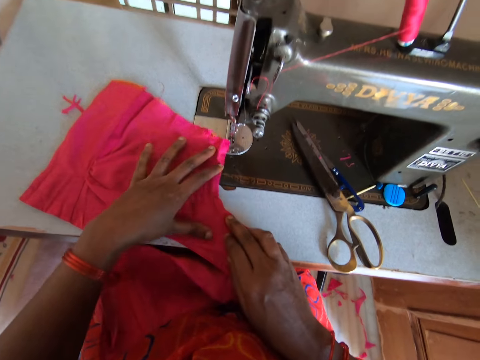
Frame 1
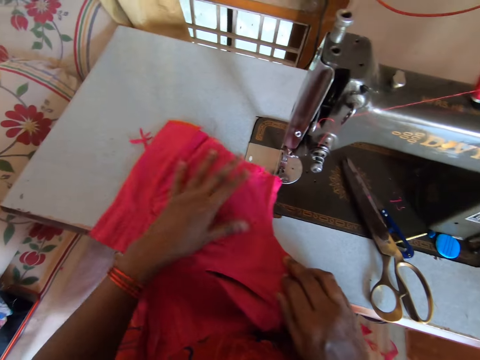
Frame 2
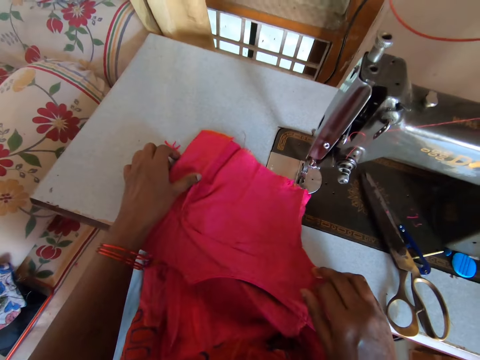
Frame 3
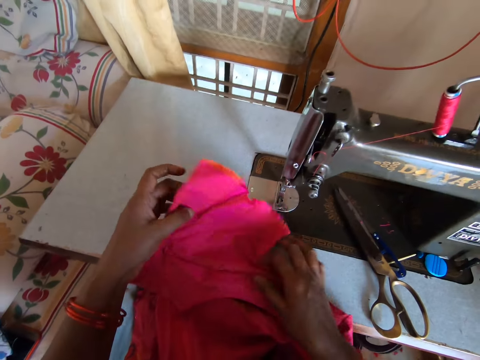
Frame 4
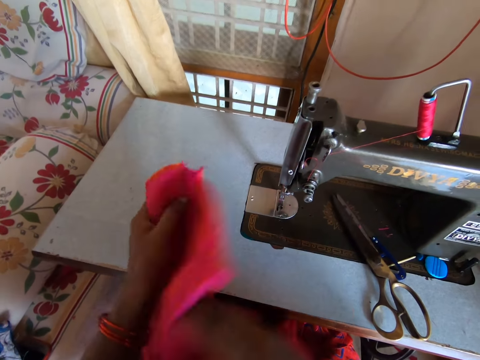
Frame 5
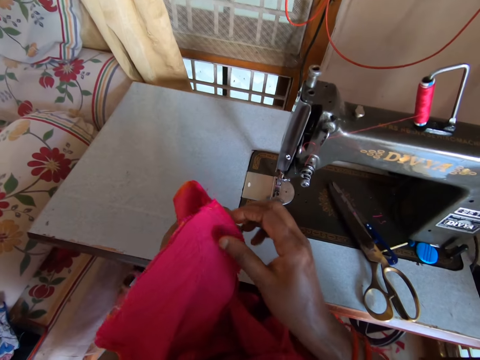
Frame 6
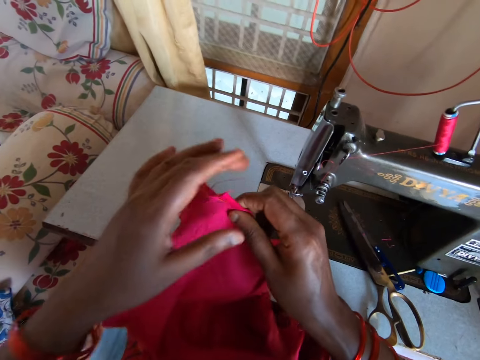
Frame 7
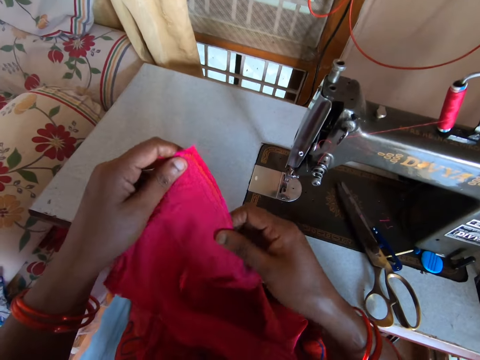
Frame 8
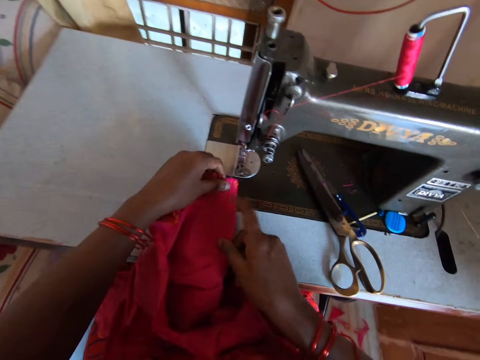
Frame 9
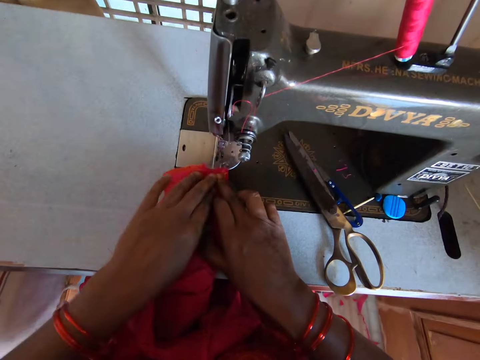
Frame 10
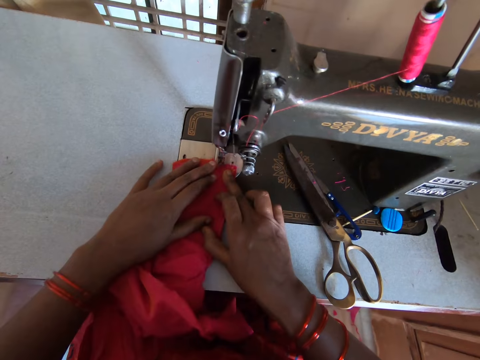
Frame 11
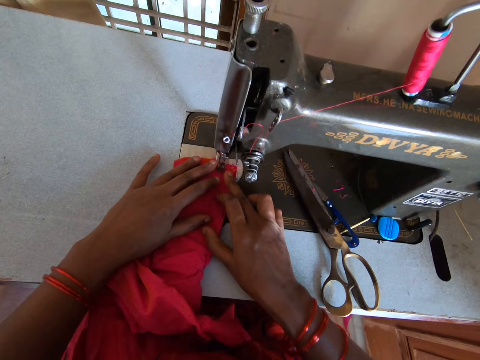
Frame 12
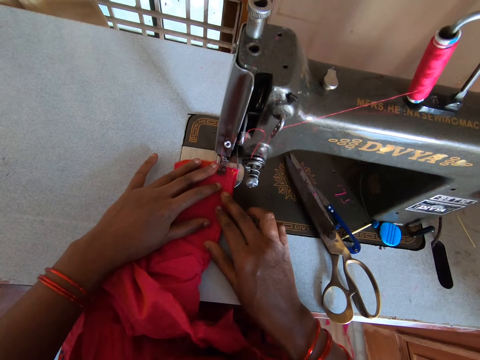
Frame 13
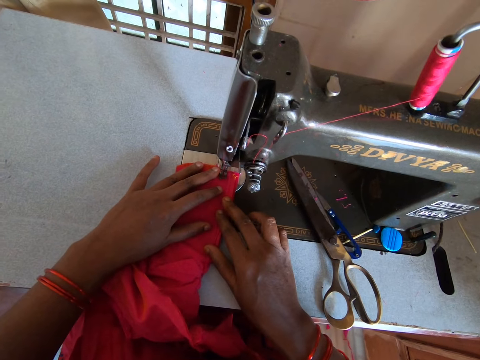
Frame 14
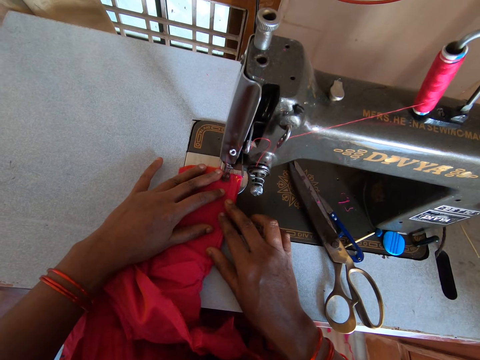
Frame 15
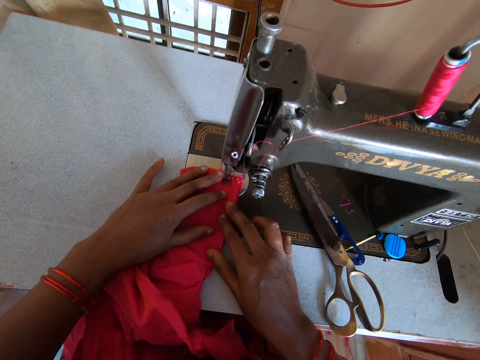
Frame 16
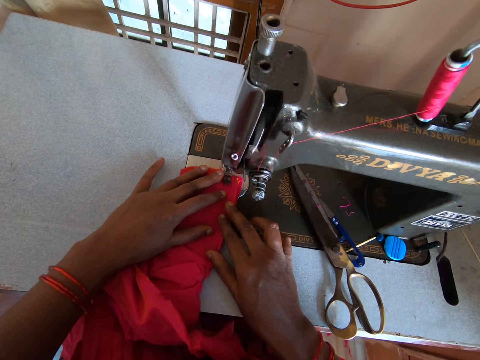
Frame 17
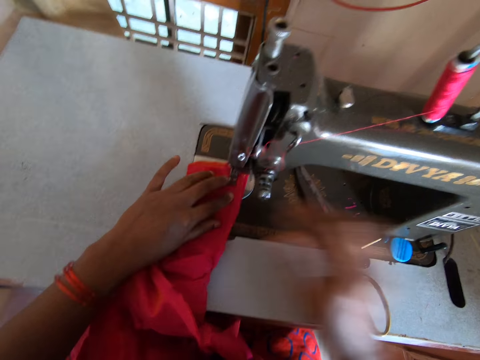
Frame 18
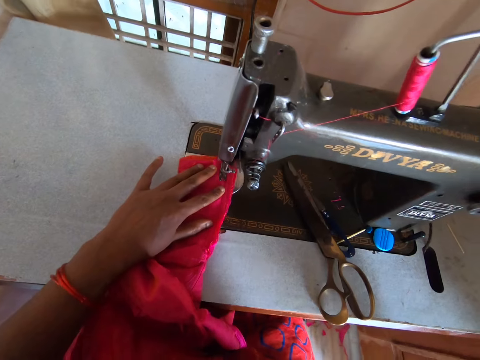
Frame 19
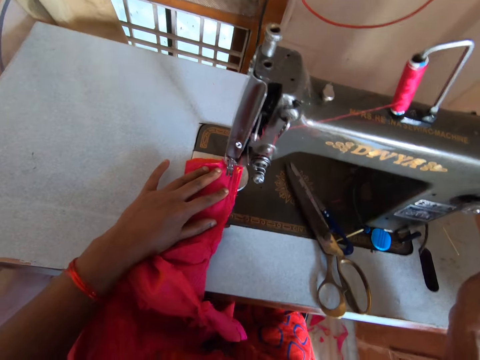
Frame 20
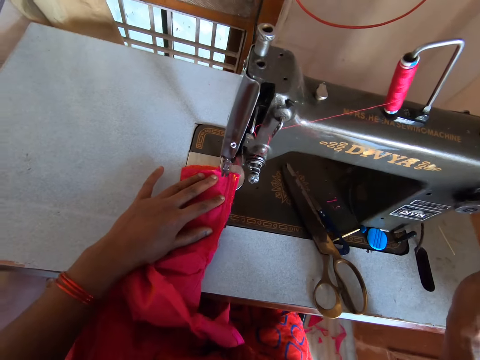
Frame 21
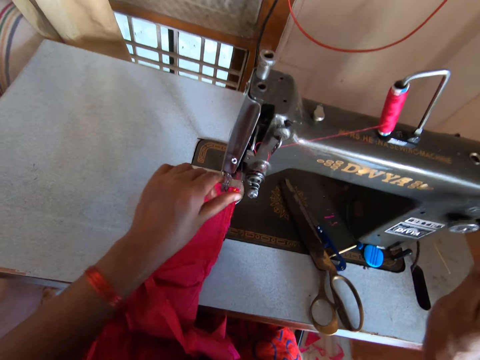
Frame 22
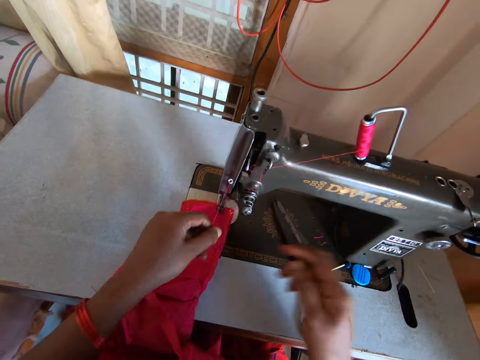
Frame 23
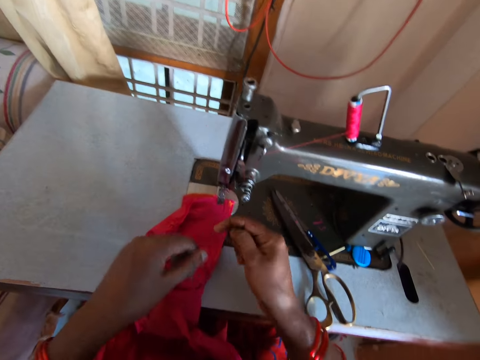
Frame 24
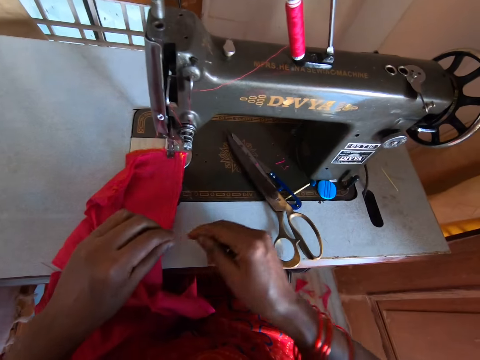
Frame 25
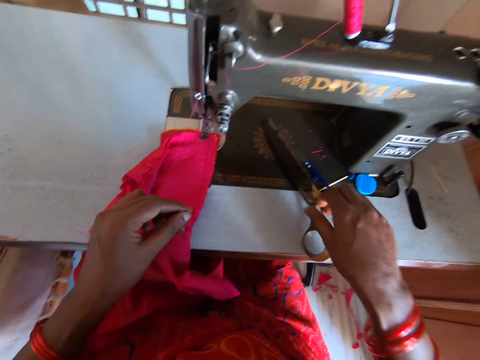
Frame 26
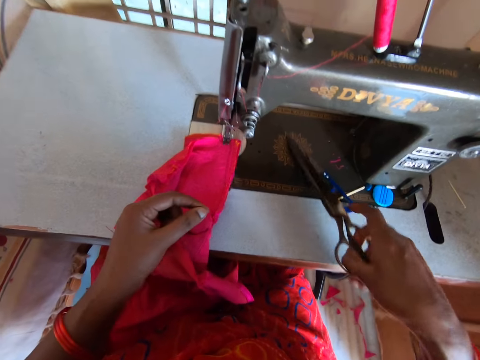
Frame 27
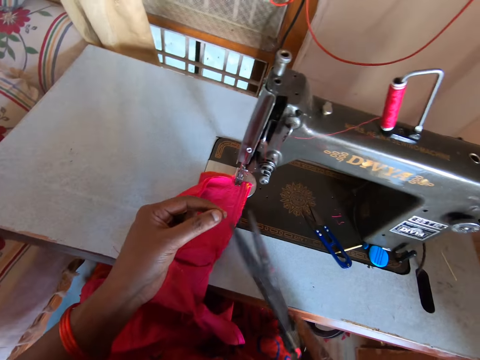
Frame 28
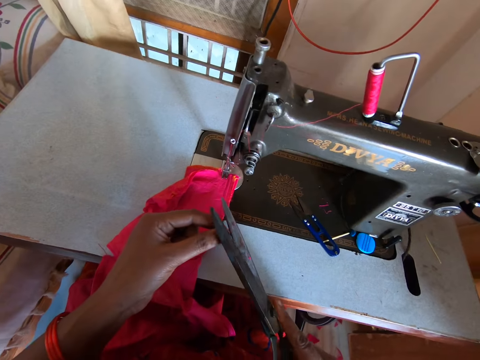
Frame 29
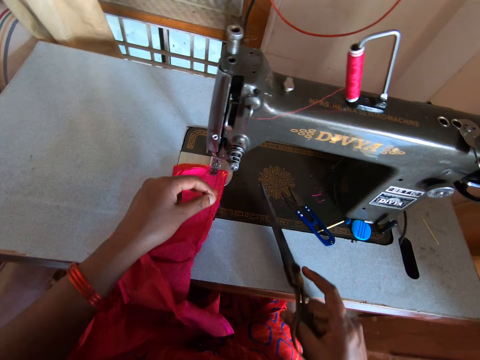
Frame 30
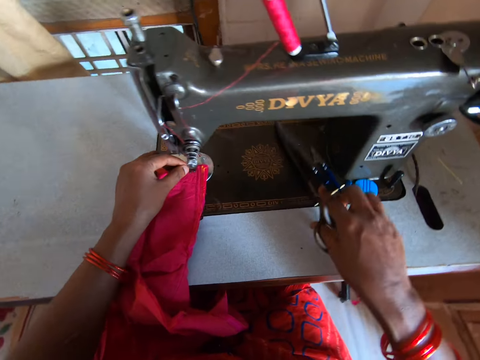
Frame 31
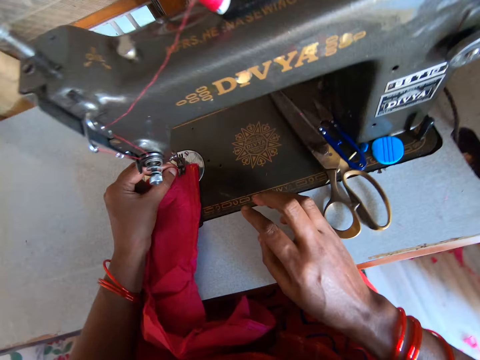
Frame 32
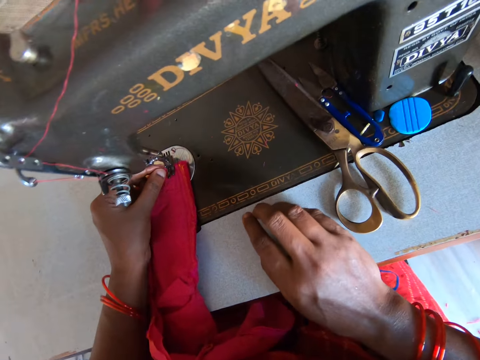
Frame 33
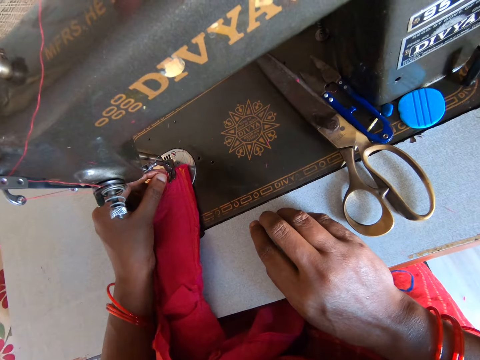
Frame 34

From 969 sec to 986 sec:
The camera wearer lifts the clothing. They turn the clothing, fold the clothing, and put the clothing in the sewing machine on a throat plate. They move the clothing in the sewing machine. They sew the clothing using the sewing machine. They lift the right hand. They pull the thread. They pick up the scissors. They cut the thread with the scissors. They place the scissors on the sewing machine. They fix a thread in a needle.

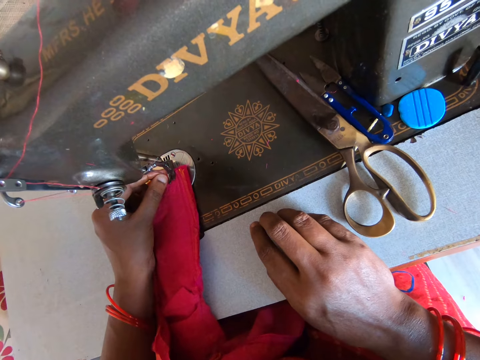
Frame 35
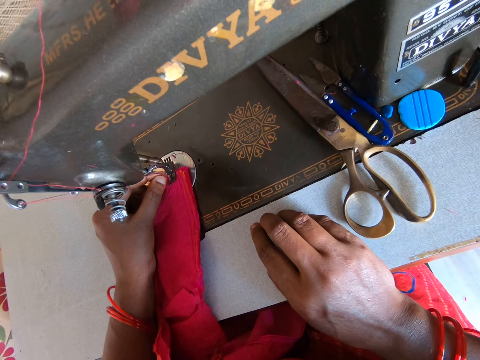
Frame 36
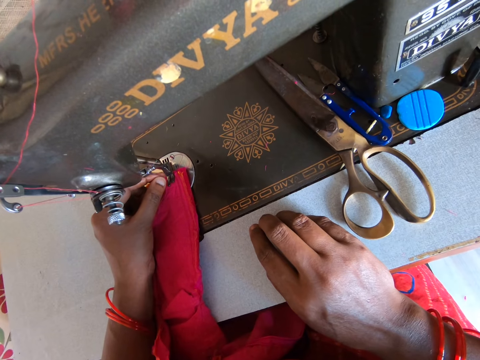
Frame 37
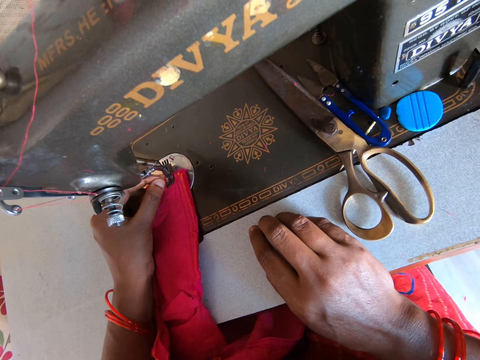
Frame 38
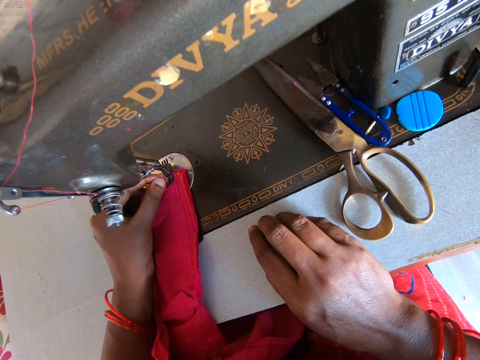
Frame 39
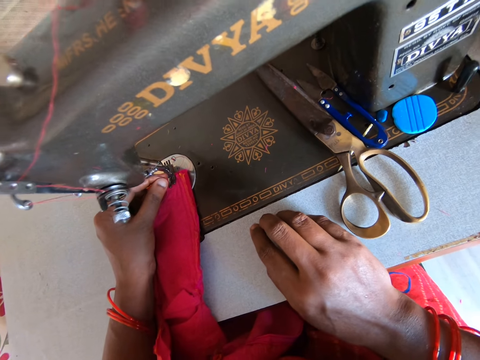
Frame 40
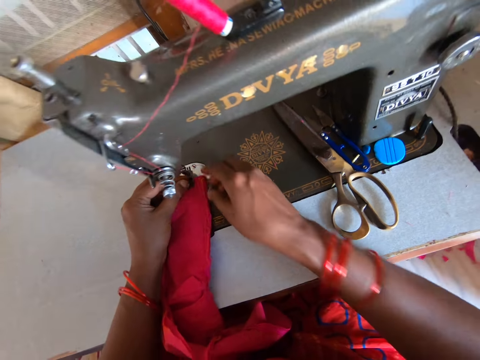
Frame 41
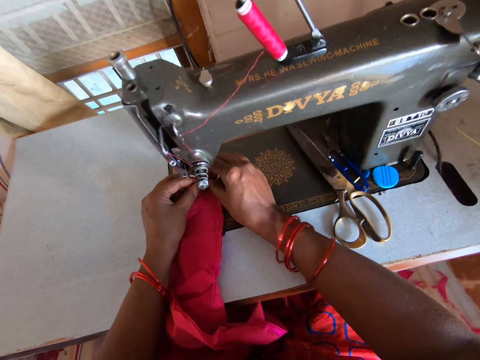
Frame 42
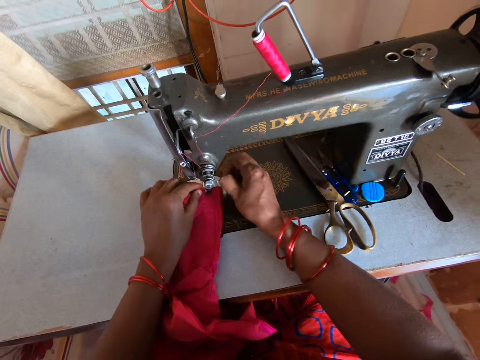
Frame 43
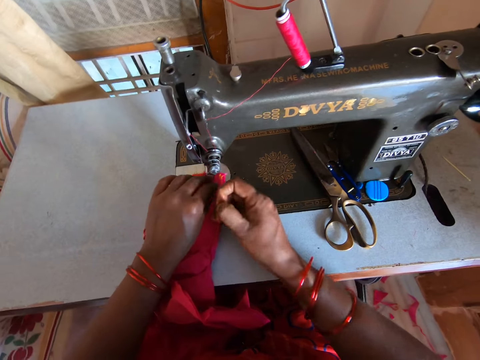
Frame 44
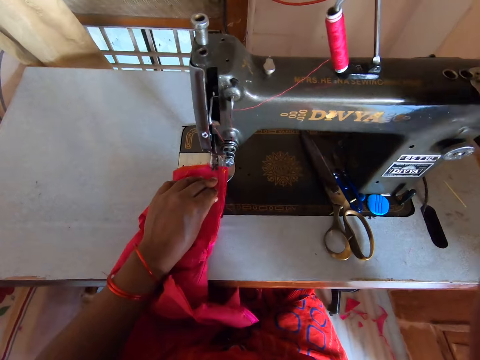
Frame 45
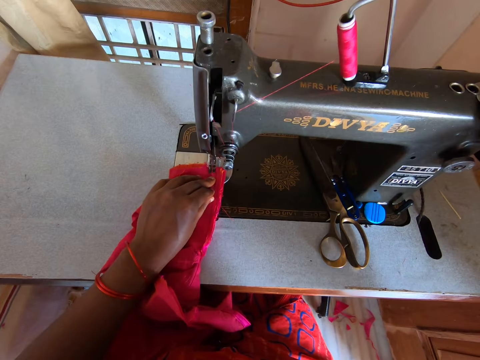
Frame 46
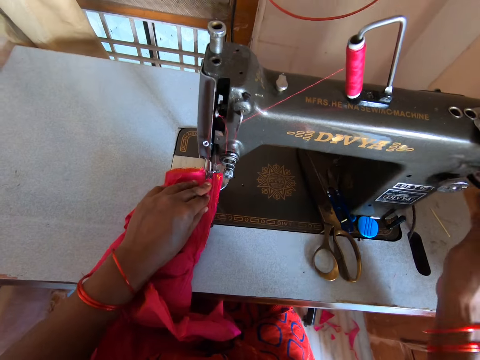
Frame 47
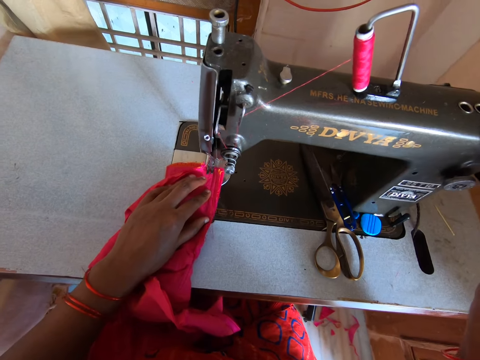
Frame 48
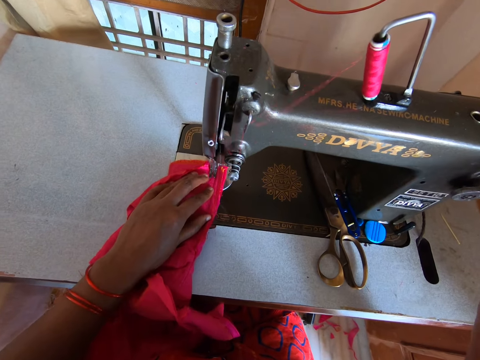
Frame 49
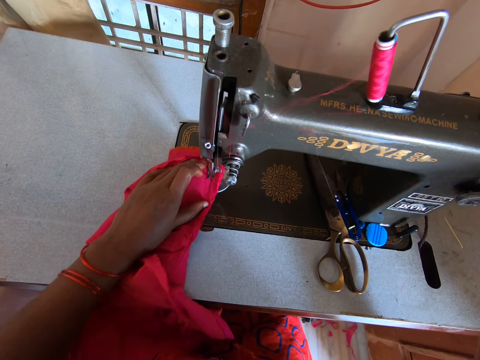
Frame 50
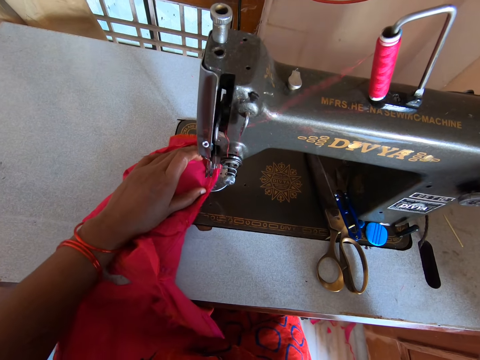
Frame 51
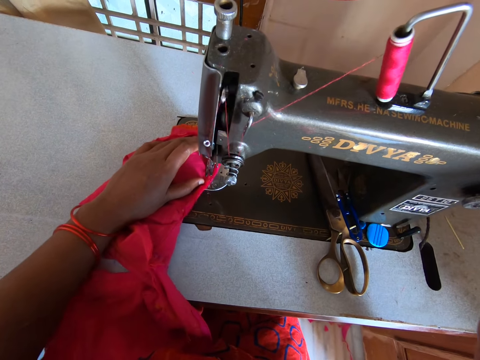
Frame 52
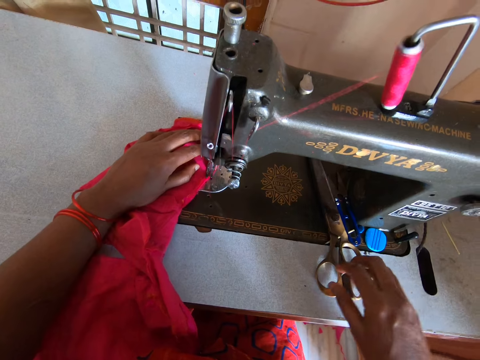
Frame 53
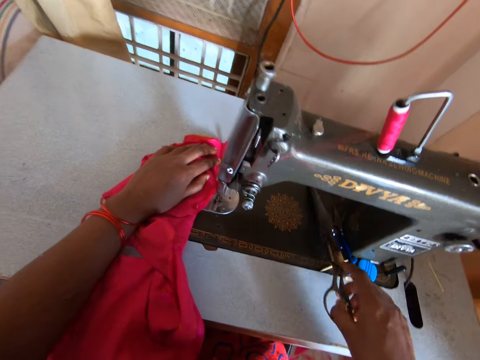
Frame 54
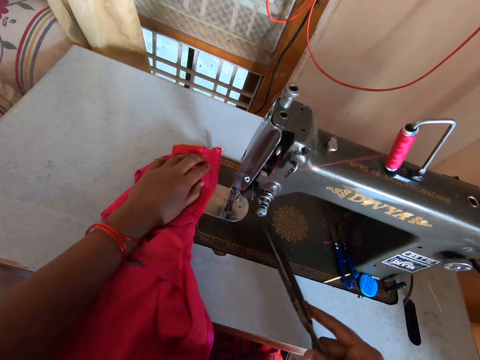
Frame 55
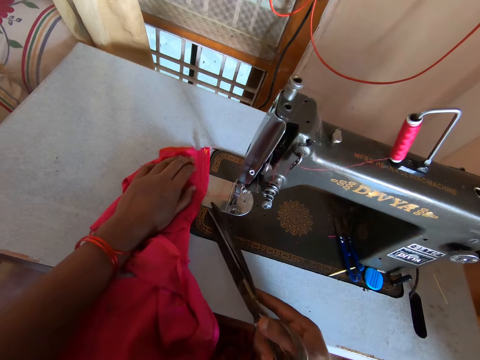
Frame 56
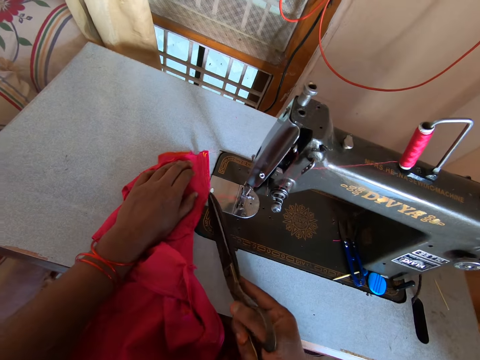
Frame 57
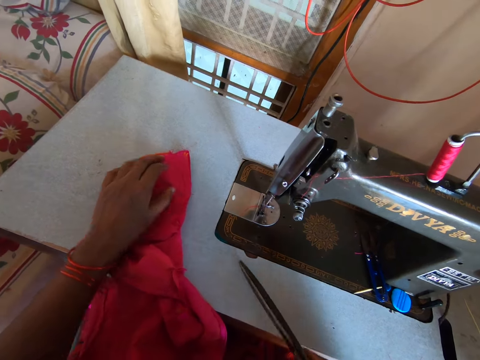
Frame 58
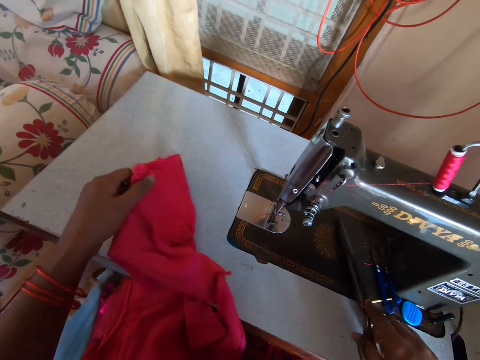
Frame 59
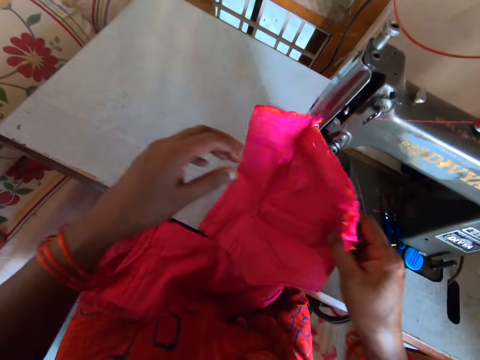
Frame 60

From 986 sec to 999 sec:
The camera wearer inserts the thread in the sewing machine. They hold the needle with the right hand. They lift the thread with both hands. They lift the right hand. They sew a piece of clothing using the sewing machine. They lower the right hand. They pick up the scissors. They take the cloth out of the sewing machine. They place the scissors on a sewing machine frame. They cut threads on pieces of clothes with the scissors. They sort pieces of clothing. They lift the clothing.
